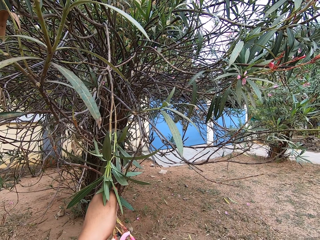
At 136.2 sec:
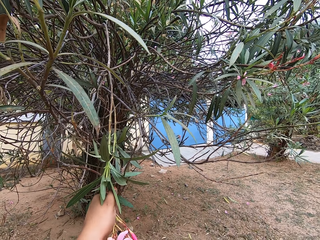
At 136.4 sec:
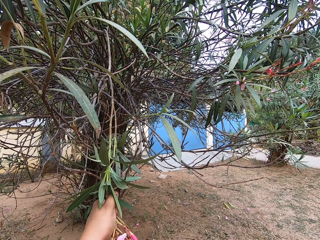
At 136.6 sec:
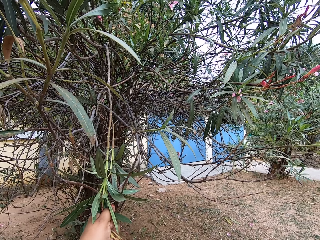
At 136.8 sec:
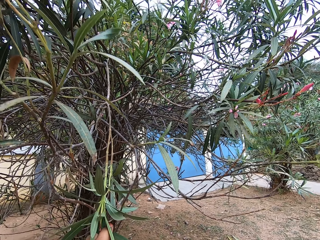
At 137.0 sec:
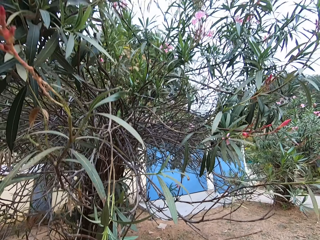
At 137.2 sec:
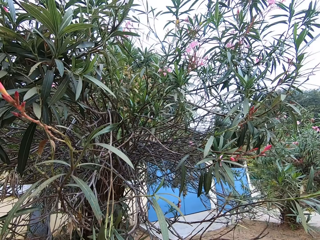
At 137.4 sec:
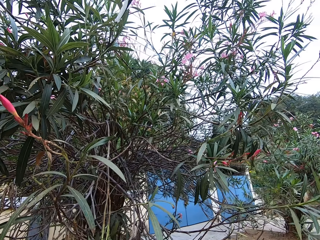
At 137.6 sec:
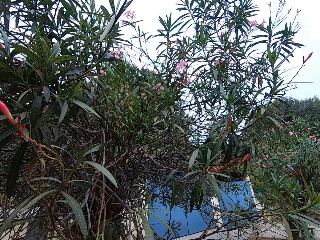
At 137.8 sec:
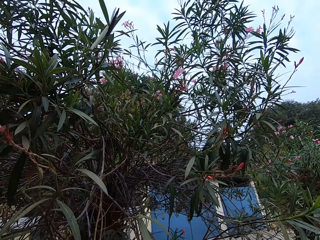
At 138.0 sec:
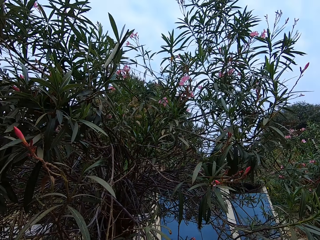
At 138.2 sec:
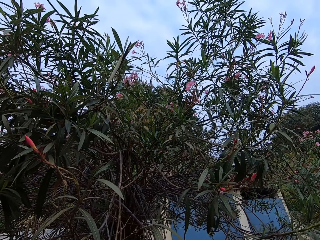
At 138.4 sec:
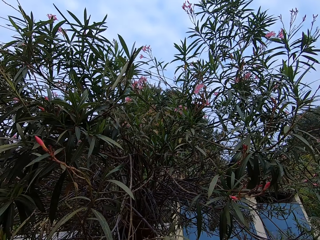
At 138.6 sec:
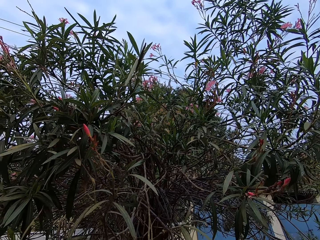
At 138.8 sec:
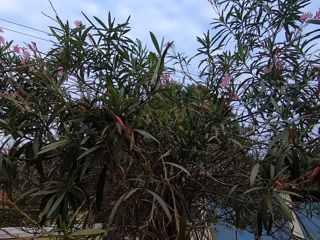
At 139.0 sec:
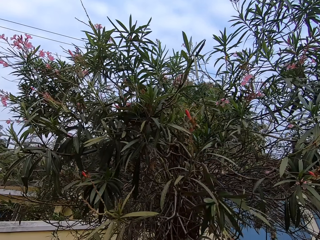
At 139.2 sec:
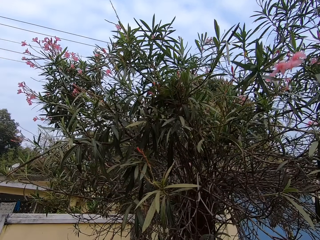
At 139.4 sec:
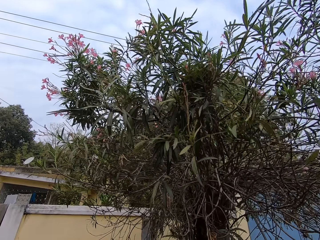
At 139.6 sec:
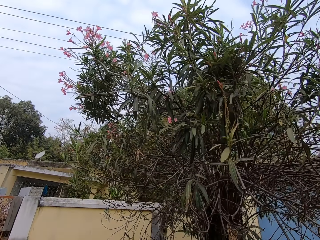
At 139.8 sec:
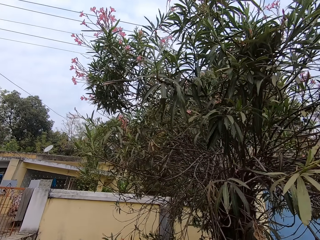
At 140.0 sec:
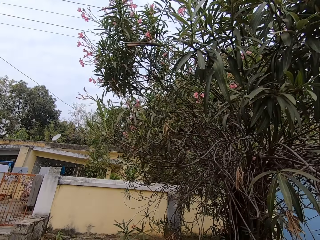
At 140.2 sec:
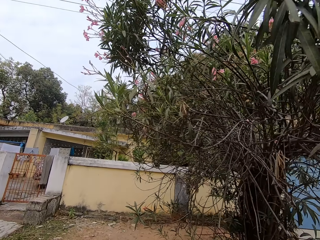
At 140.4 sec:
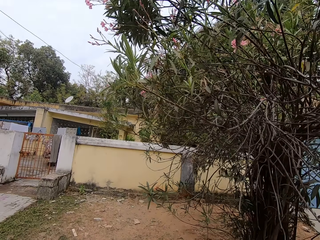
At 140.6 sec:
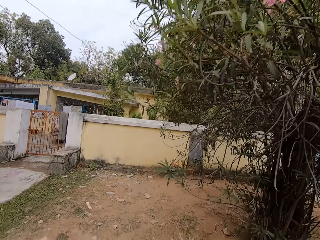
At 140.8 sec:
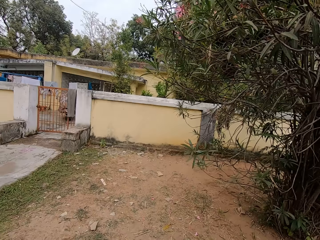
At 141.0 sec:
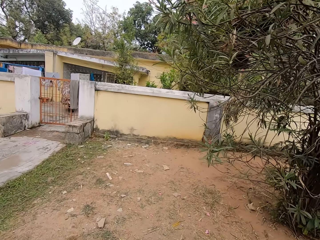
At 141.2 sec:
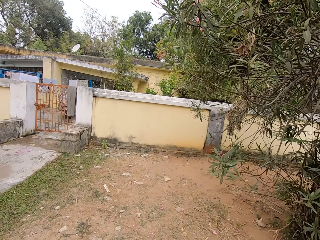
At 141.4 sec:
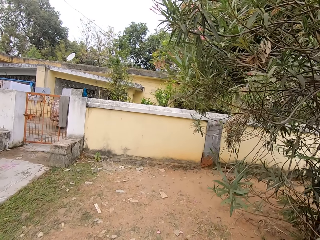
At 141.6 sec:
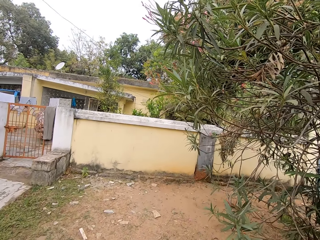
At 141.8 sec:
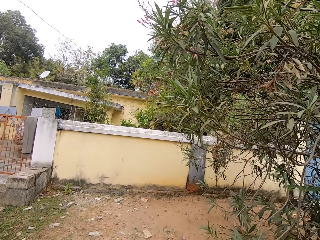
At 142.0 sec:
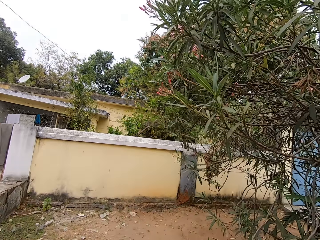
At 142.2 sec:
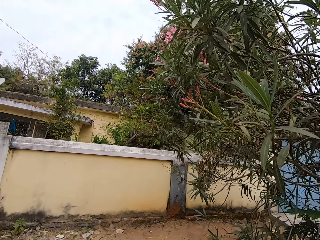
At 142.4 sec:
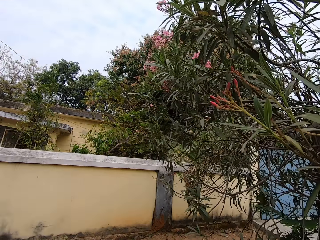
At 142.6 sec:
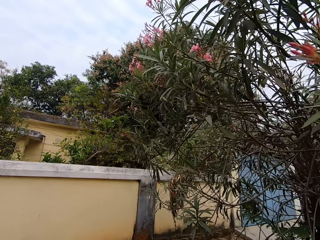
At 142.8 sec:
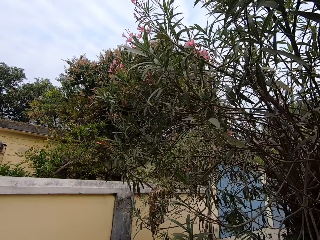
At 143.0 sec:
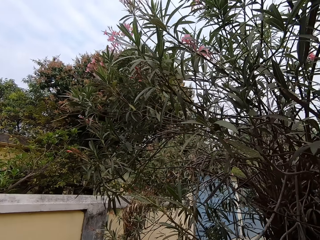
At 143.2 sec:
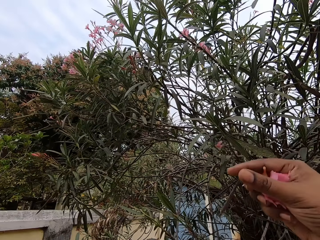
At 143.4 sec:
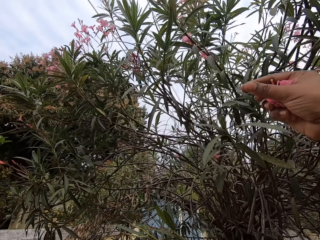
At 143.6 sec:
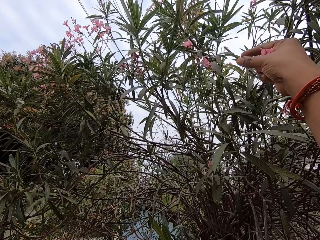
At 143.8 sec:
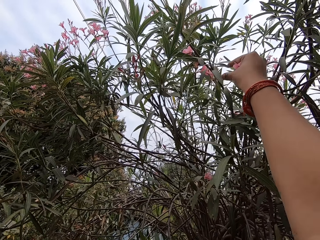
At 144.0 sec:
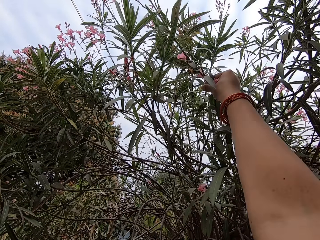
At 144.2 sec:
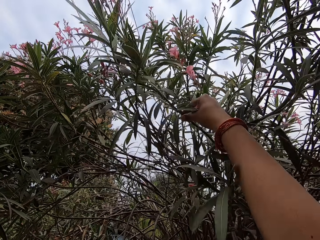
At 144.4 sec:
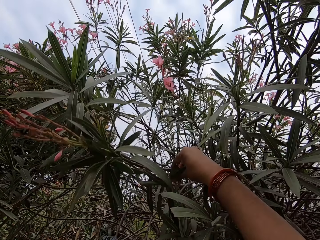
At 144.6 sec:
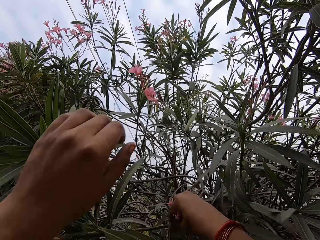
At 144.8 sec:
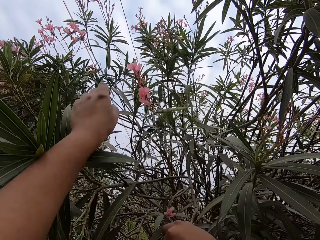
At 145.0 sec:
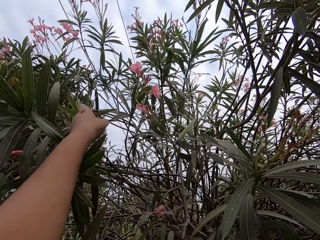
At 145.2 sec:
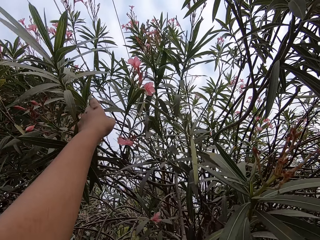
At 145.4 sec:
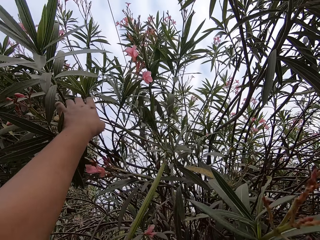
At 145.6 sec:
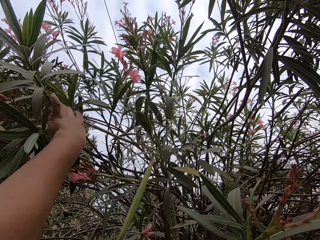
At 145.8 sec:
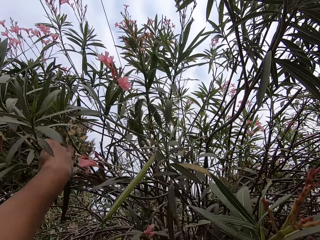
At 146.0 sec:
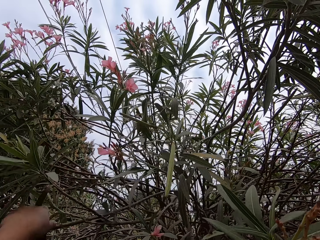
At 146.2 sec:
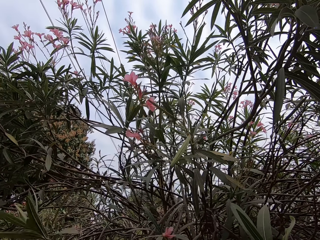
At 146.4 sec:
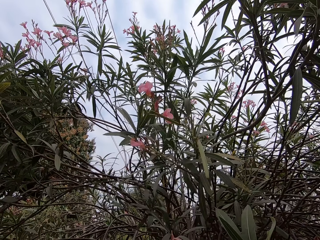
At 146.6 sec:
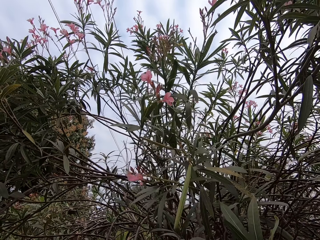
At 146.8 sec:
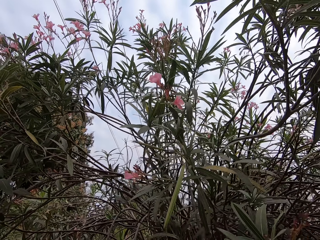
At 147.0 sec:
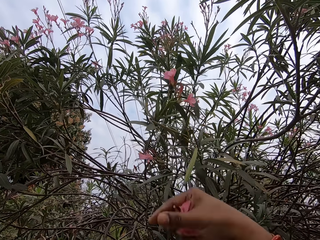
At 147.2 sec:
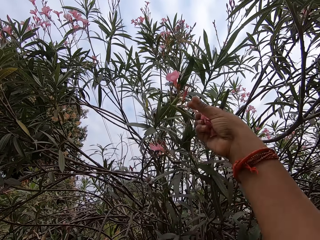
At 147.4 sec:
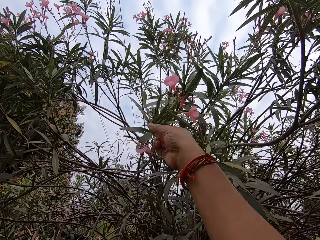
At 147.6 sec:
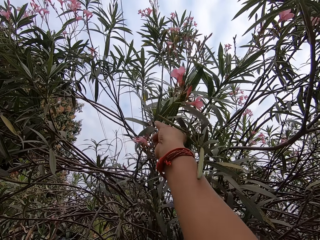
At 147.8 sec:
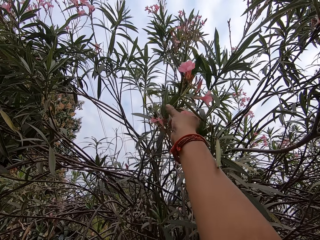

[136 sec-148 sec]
The camera wearer walks around the tree. They hold the branch. They pull the tree branch.

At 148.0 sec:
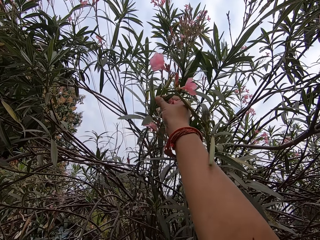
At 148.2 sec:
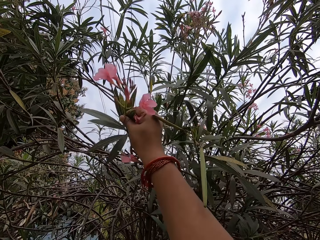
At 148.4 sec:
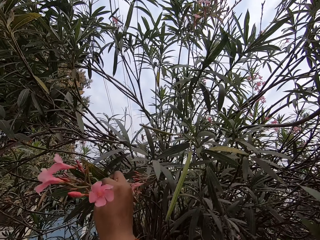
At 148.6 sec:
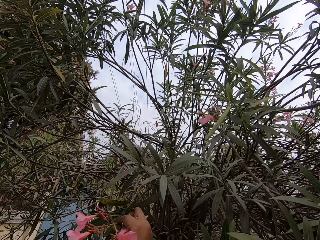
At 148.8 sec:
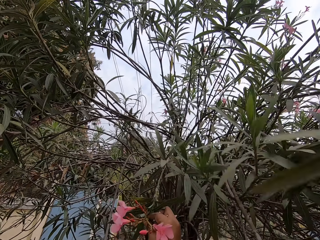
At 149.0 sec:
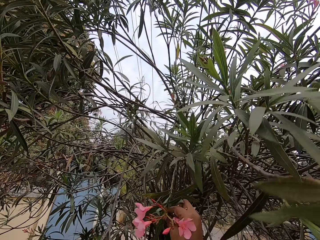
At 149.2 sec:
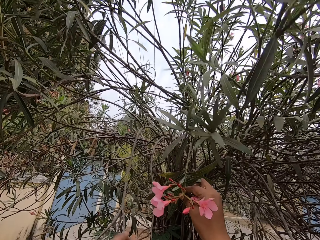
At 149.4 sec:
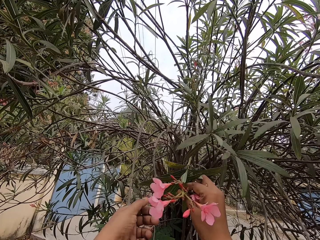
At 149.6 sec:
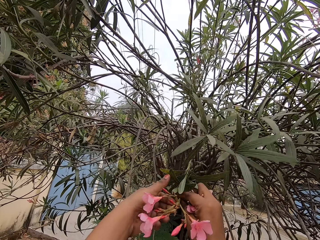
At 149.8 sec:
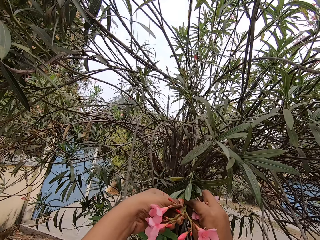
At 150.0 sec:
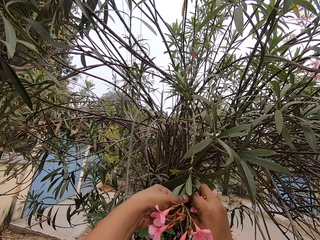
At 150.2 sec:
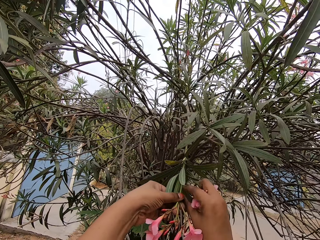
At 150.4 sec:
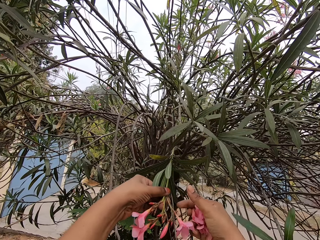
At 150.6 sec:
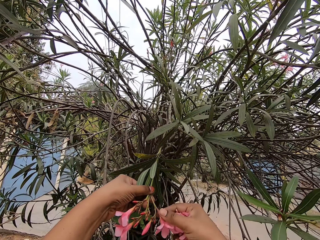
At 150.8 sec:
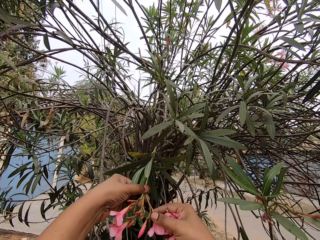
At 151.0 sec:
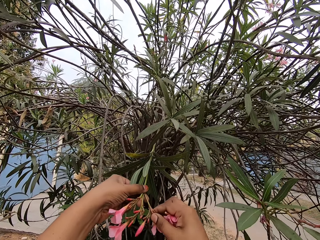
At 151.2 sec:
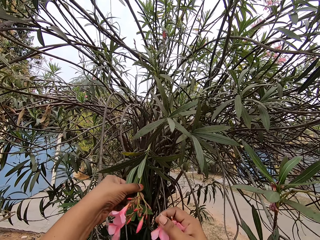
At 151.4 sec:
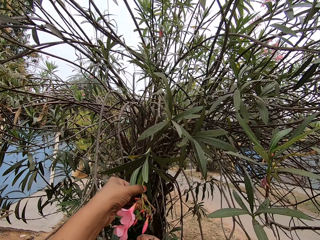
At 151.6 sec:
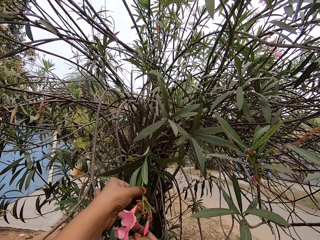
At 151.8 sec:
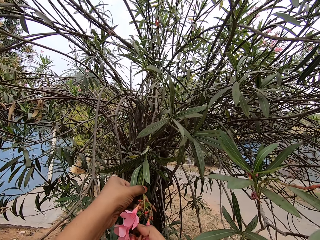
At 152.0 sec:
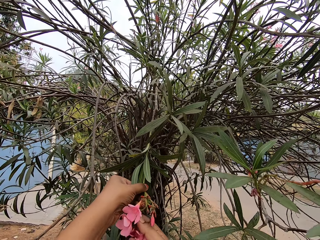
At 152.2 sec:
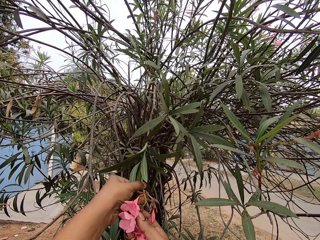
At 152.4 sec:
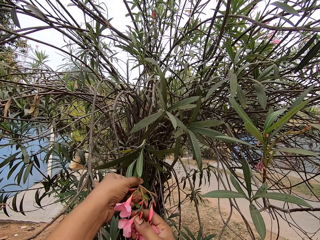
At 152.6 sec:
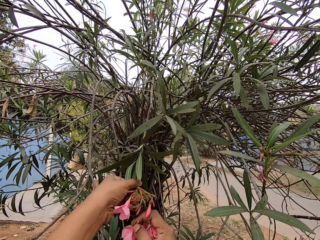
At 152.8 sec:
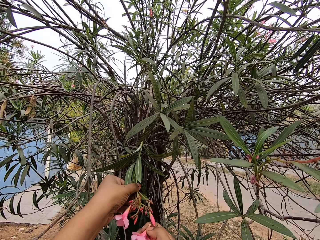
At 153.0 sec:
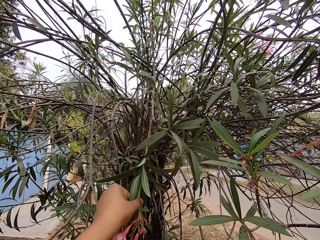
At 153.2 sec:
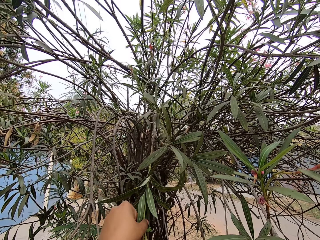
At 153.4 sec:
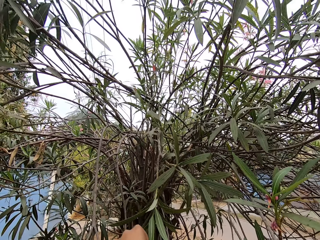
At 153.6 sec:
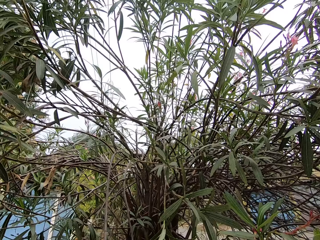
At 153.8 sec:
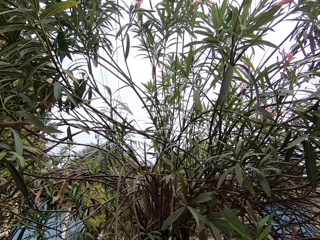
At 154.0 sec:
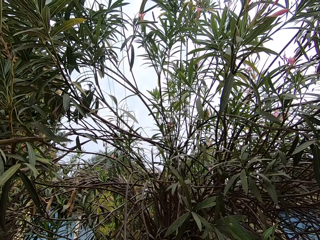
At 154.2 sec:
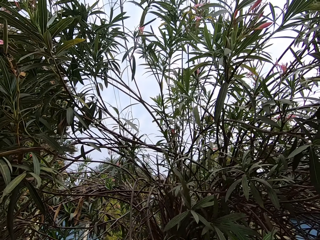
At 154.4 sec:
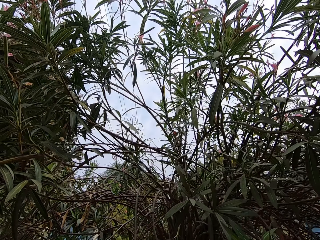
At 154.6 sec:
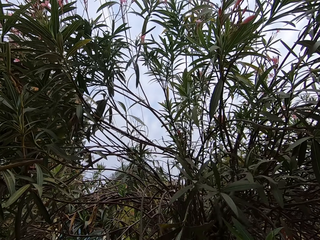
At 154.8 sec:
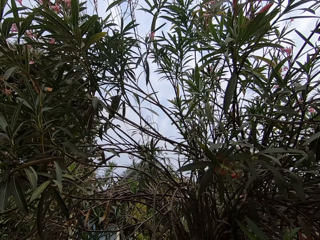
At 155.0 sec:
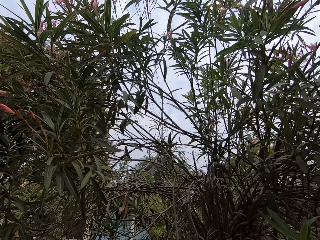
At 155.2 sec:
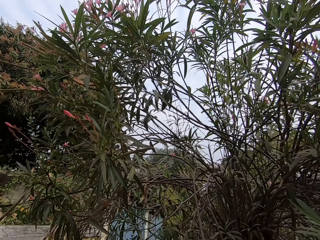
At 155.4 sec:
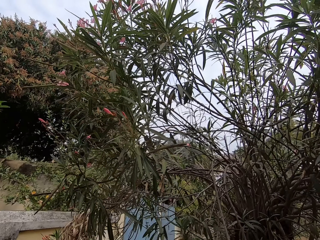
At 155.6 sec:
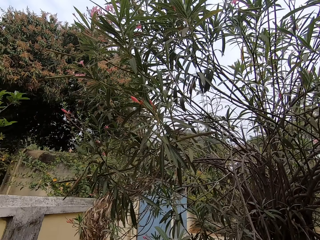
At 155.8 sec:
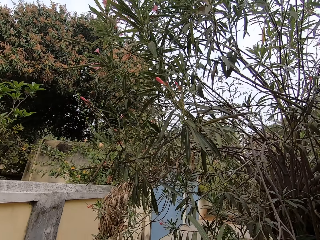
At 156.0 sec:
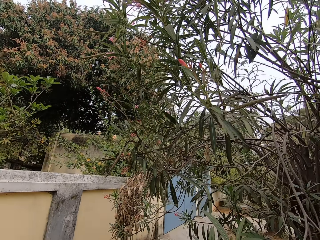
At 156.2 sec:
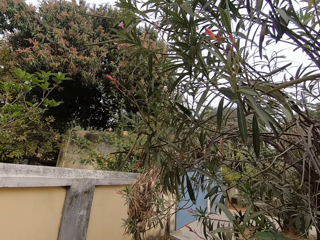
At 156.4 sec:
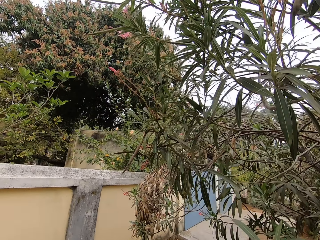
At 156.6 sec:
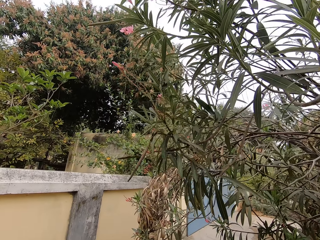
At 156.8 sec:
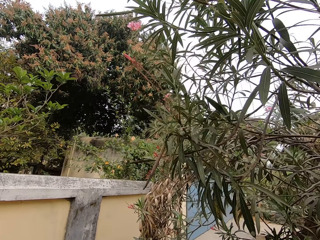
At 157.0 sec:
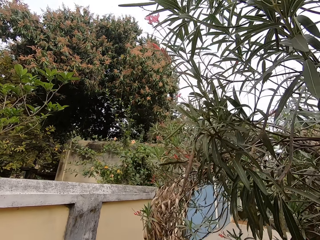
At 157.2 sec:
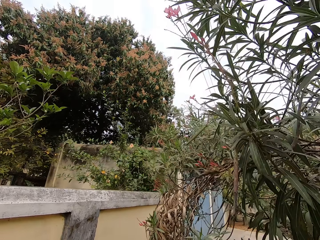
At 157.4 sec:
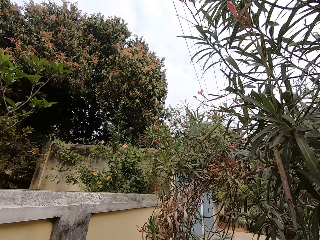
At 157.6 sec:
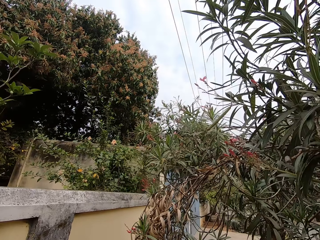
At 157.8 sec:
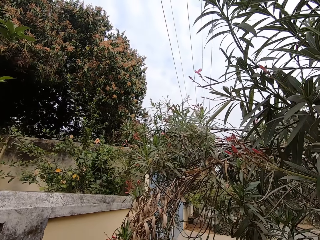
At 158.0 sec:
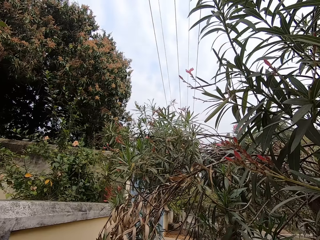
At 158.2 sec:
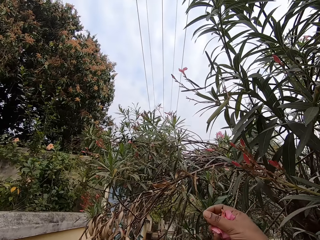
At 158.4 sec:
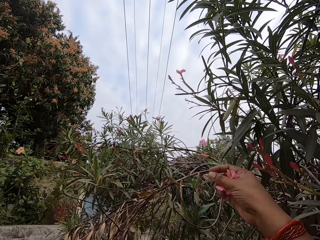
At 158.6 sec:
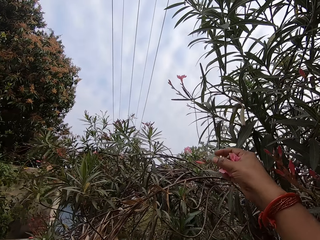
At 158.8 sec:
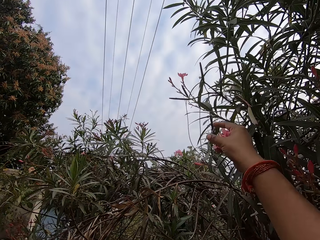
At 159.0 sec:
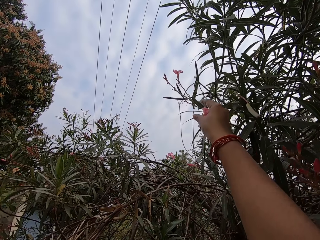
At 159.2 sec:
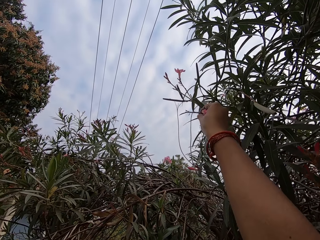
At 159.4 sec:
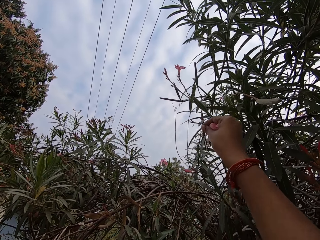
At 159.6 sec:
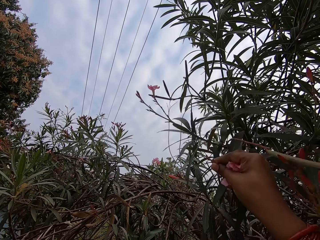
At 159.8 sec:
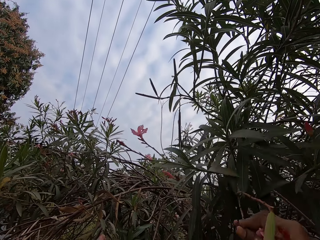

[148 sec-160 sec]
The camera wearer plucks flowers on a tree. They cut the flowers. They walk around the tree. They hold the branch.
